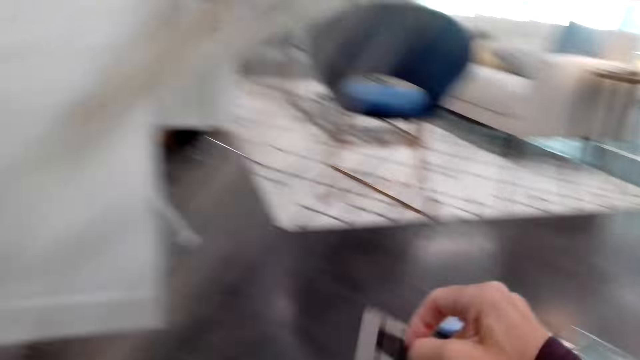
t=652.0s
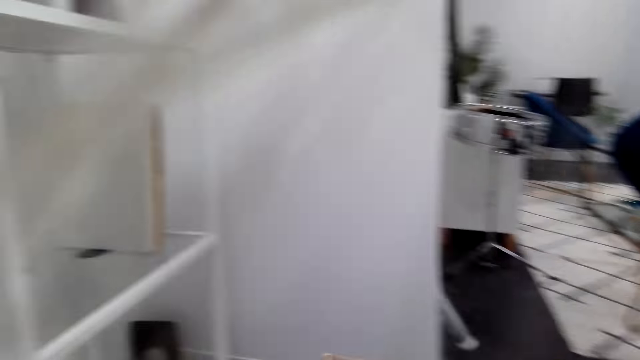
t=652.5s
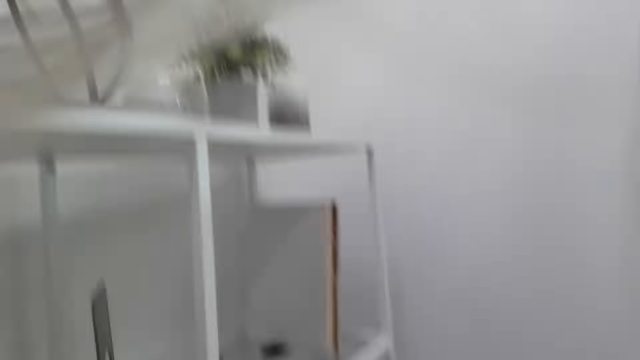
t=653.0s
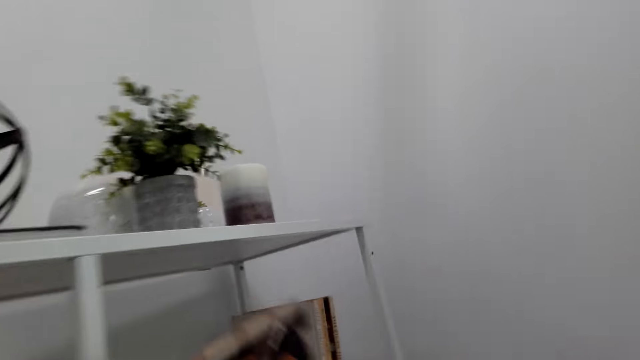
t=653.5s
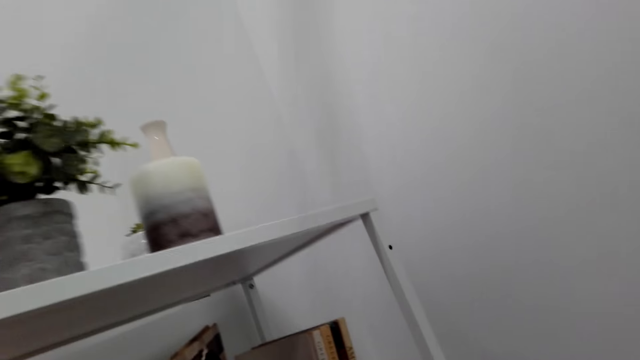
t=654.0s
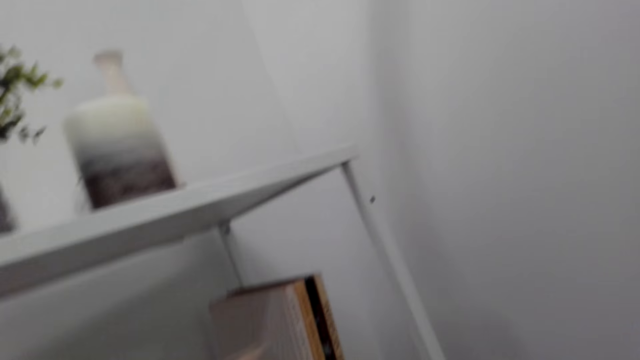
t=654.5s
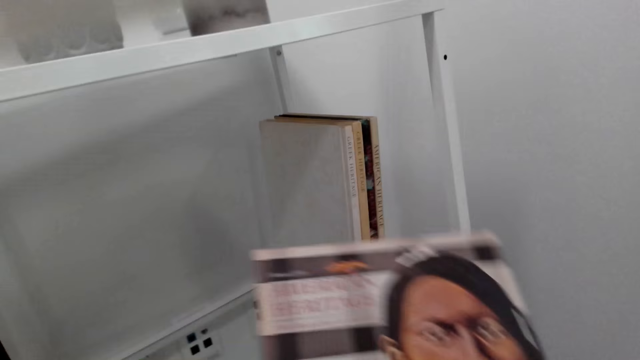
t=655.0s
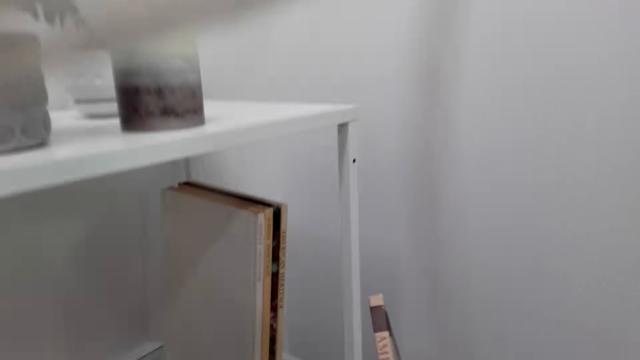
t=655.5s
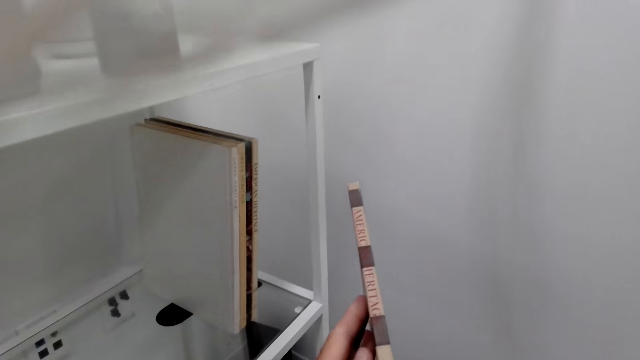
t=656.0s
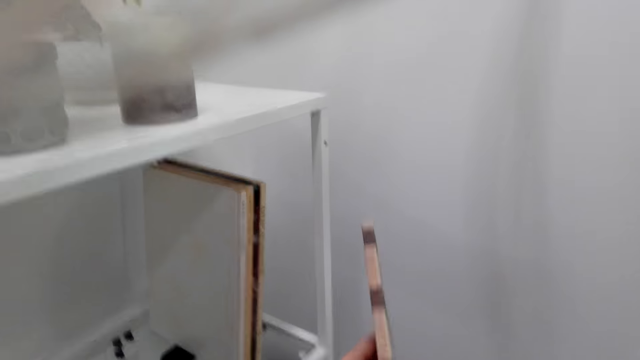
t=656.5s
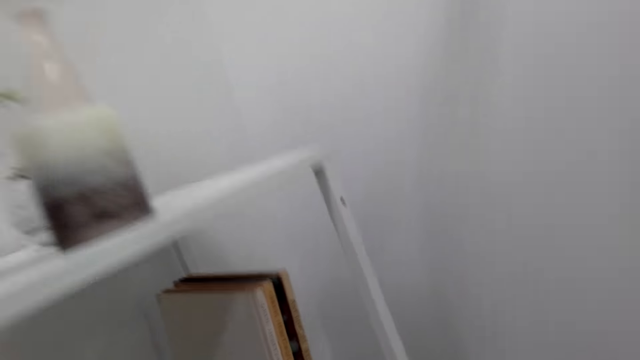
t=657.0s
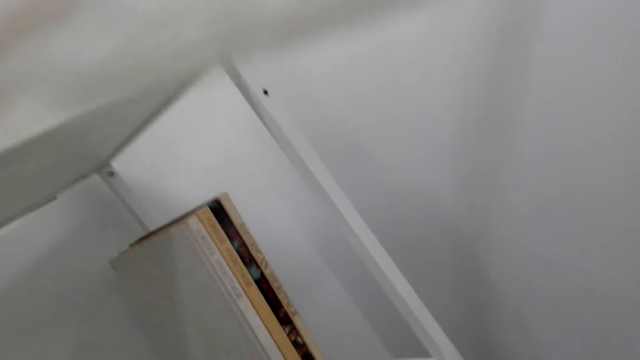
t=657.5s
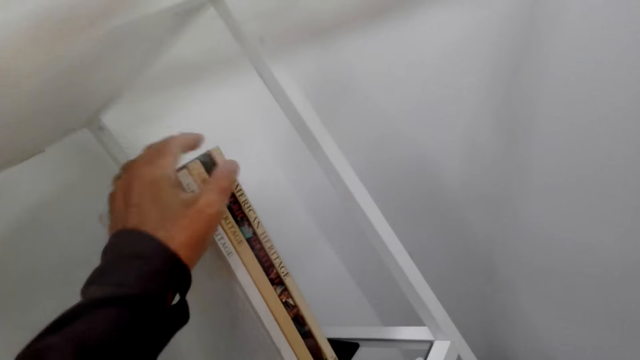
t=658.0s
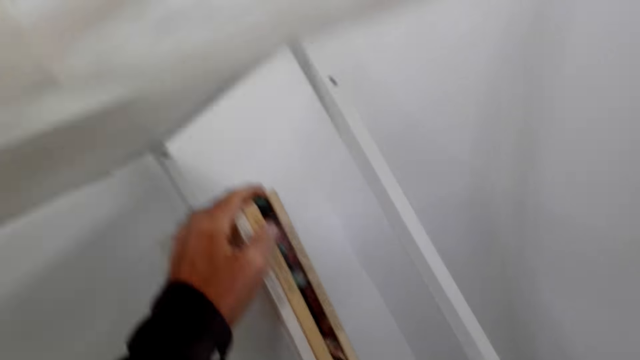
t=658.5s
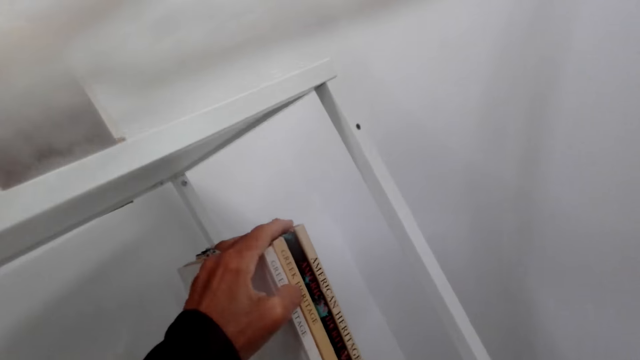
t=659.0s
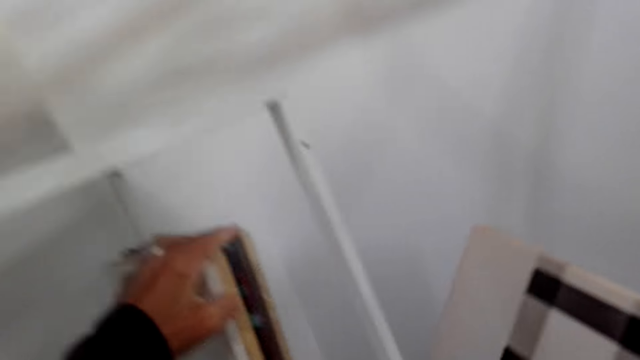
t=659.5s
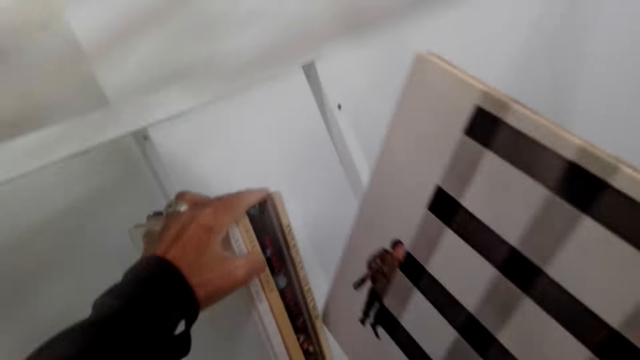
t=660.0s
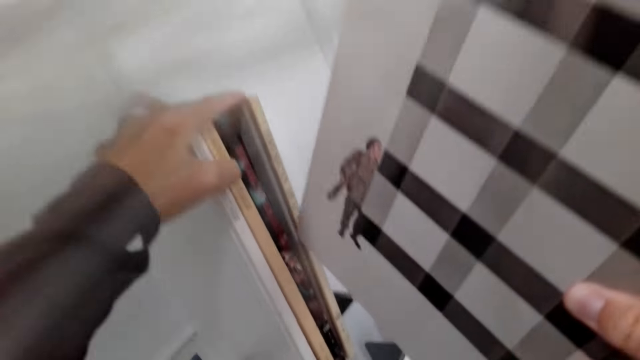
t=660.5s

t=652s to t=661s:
The camera wearer picks up a book. They hold the book. They arrange the books on the shelf. They check the book. They hold the book.

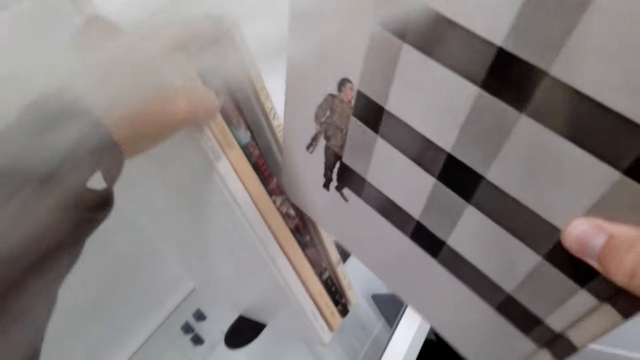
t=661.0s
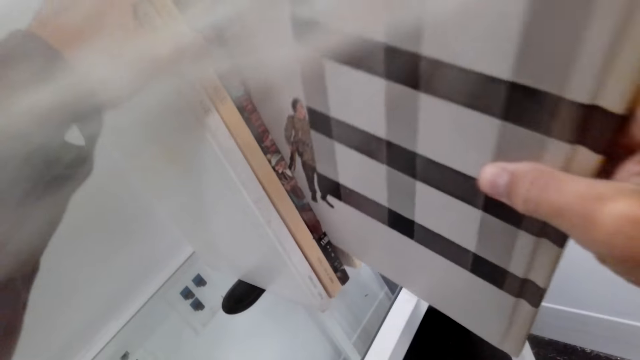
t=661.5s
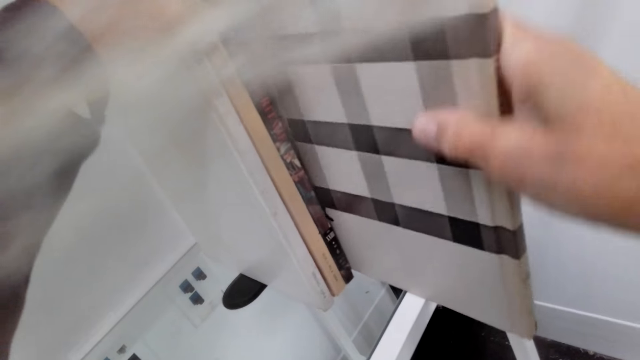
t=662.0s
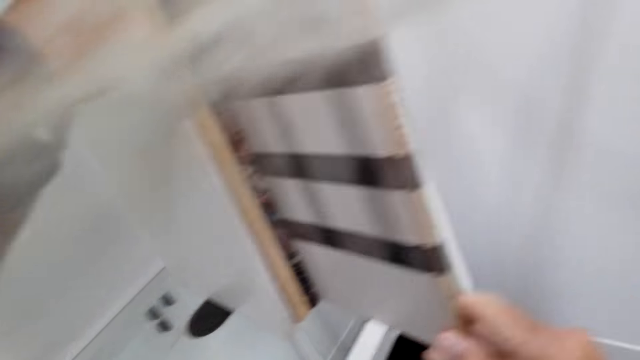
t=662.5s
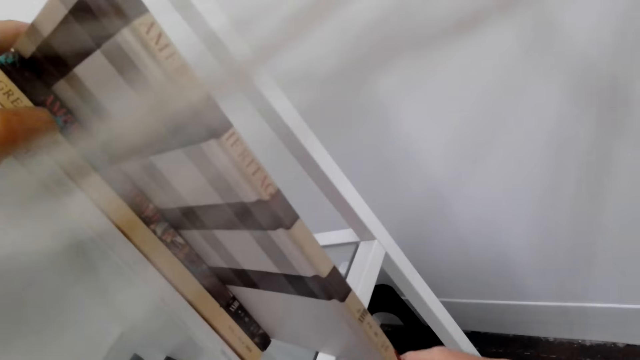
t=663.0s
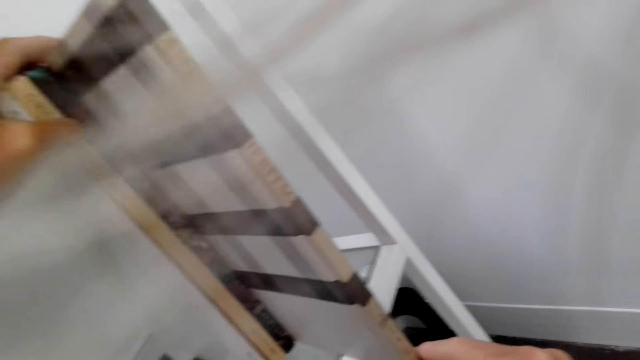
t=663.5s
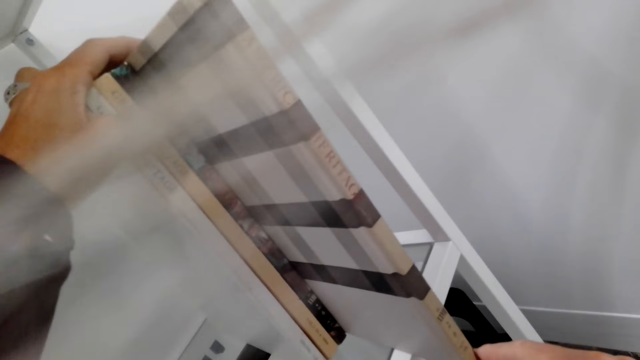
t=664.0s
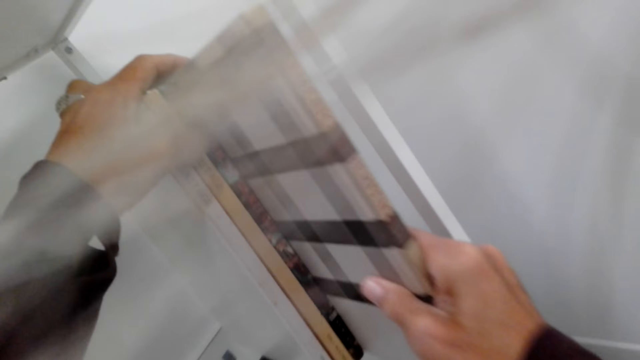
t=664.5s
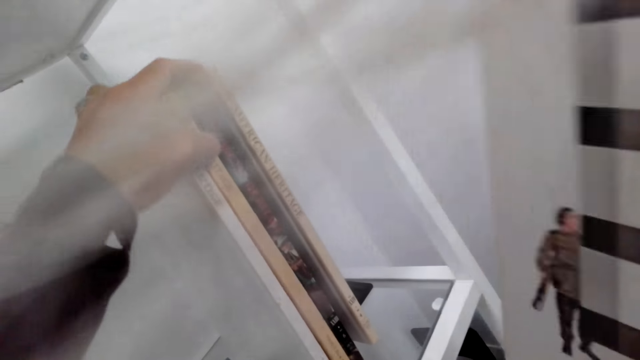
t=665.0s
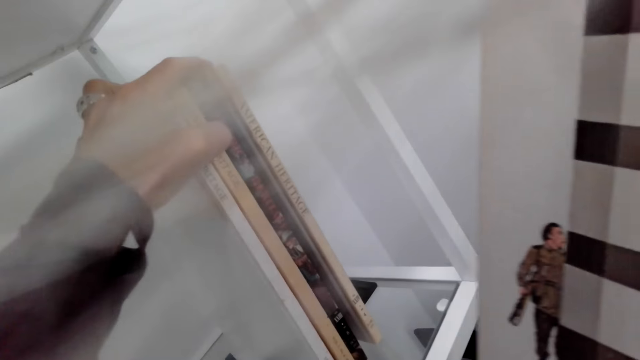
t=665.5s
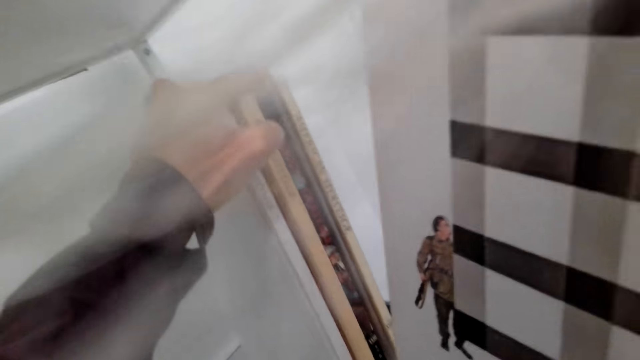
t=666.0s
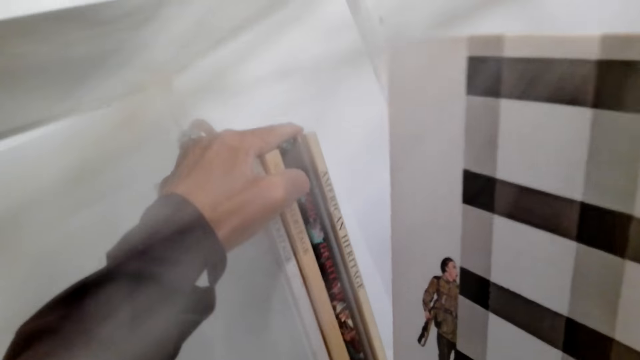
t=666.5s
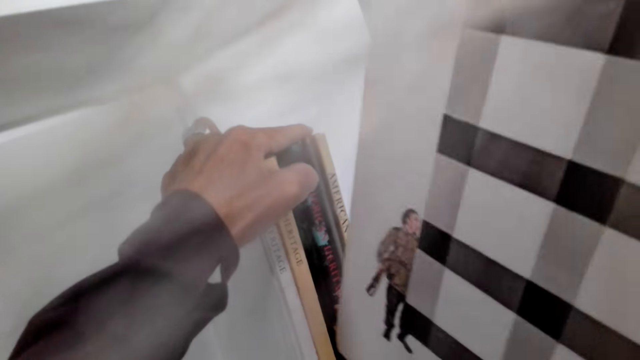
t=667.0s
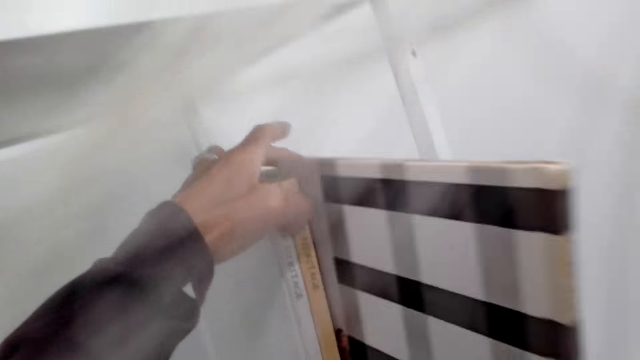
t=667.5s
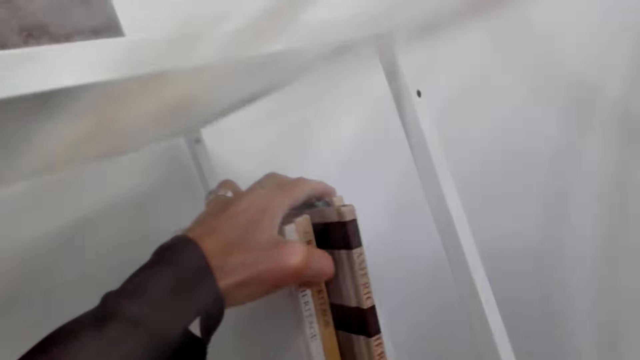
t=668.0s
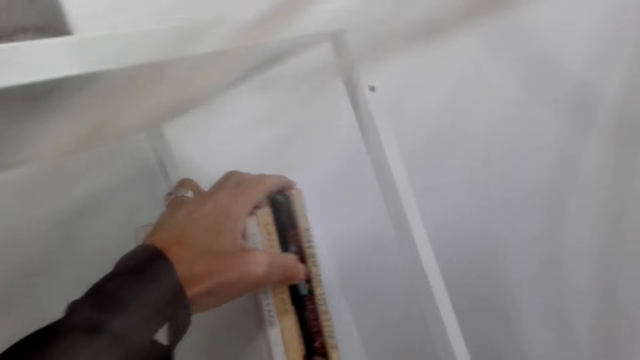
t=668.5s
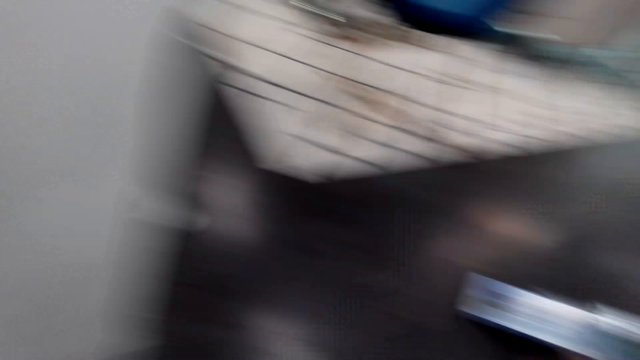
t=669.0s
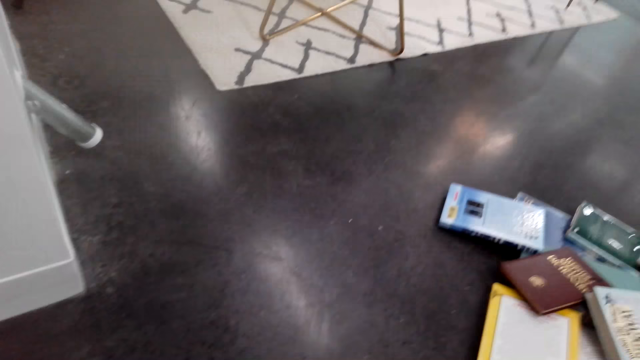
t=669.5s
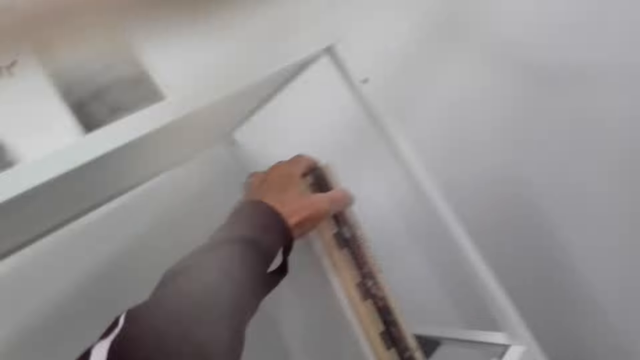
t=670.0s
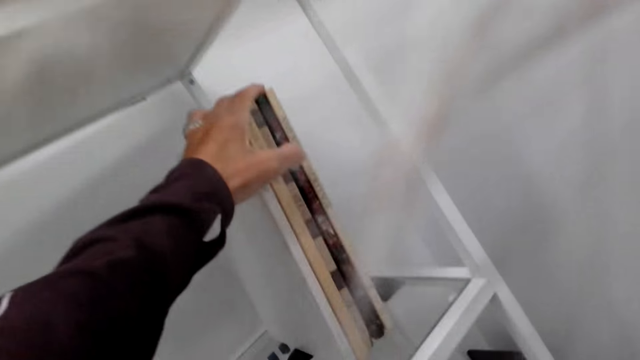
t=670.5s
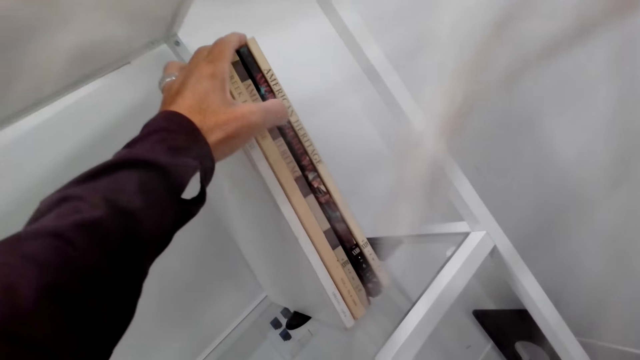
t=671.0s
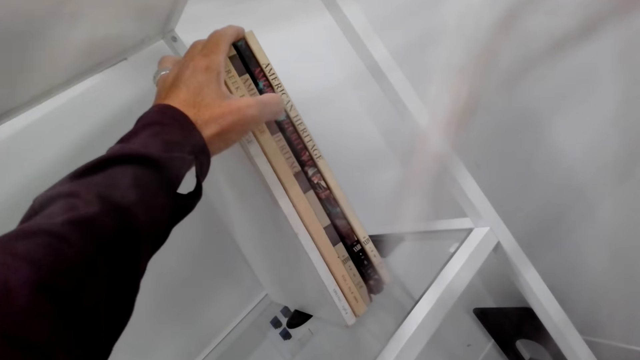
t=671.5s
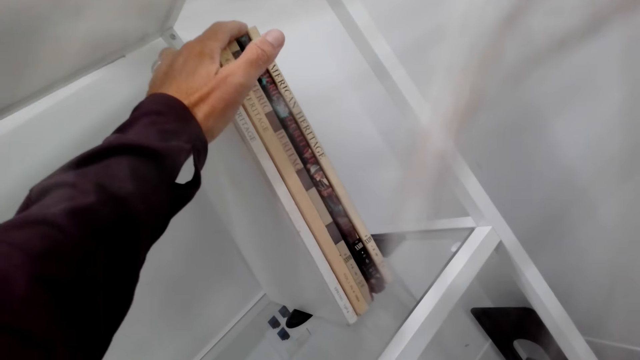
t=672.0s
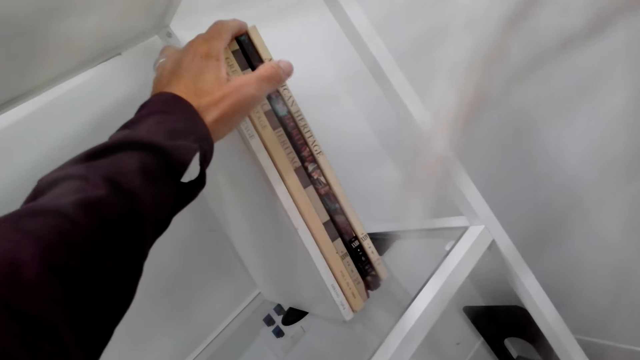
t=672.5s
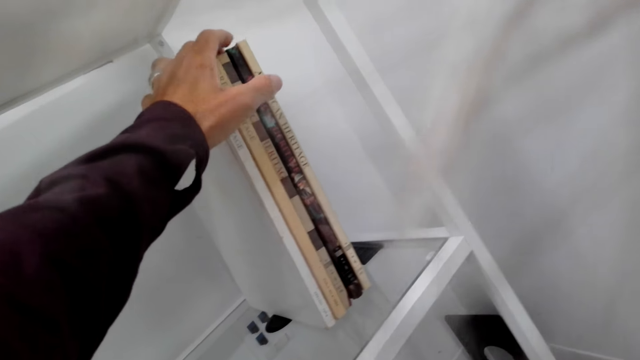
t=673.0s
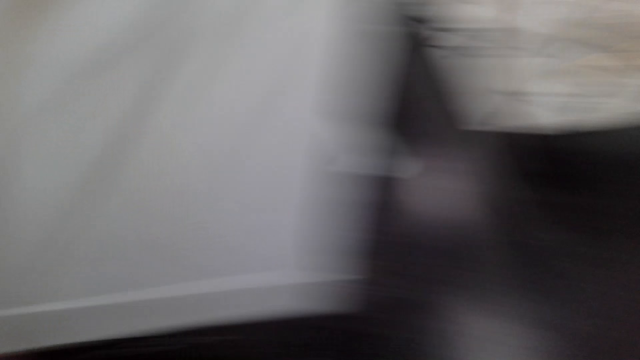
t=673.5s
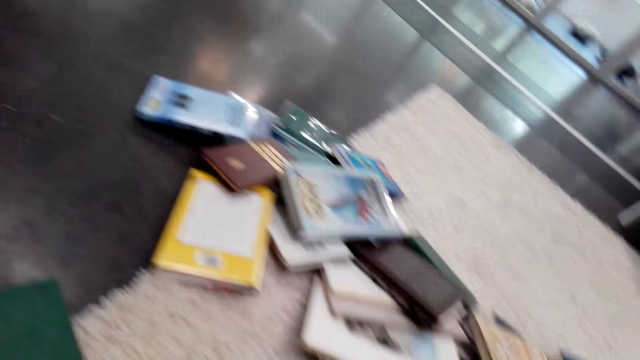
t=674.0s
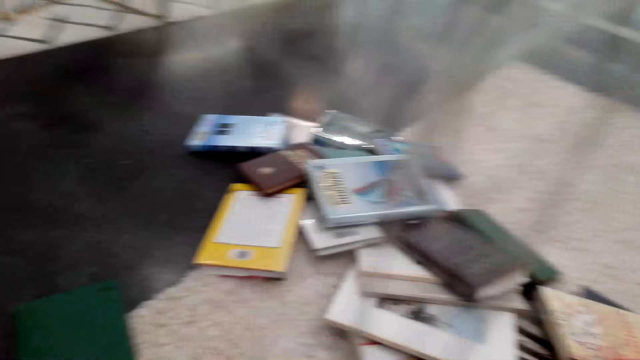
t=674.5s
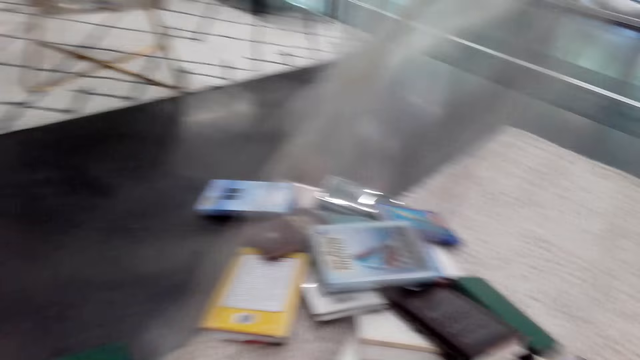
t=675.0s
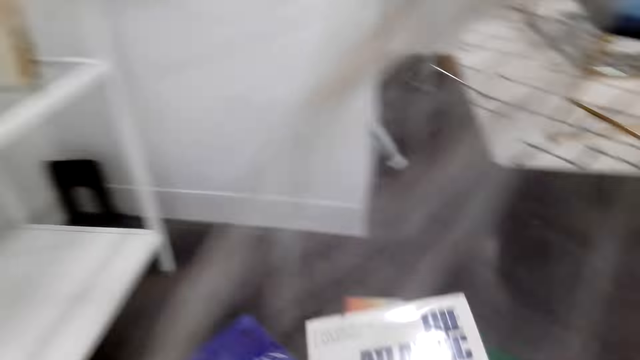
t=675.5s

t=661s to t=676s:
The camera wearer places the book on the shelf. They check the book. They pull the book. They move the books. They place the book on the shelf. They look around the house. They check the books. They turn around. They take another book.
